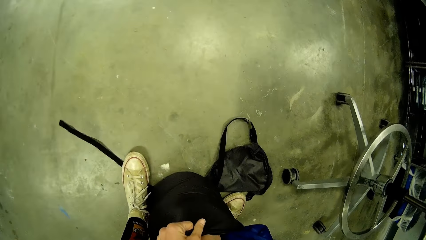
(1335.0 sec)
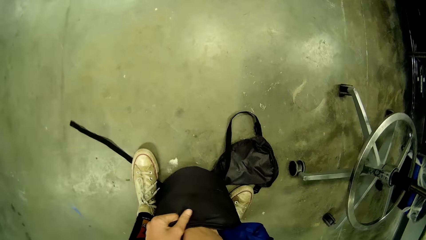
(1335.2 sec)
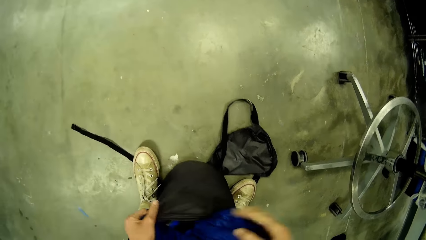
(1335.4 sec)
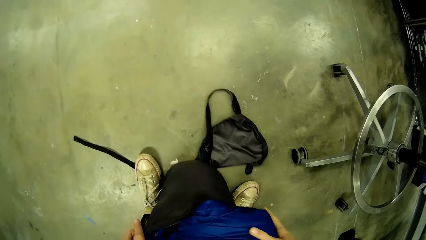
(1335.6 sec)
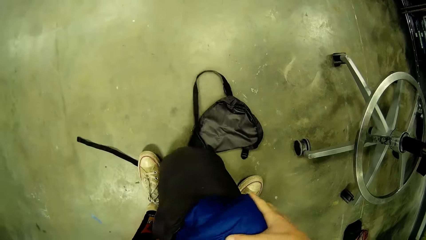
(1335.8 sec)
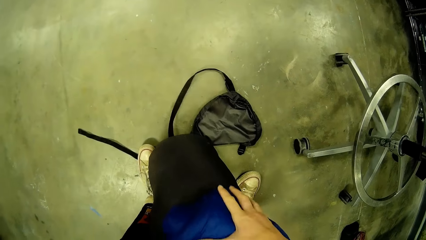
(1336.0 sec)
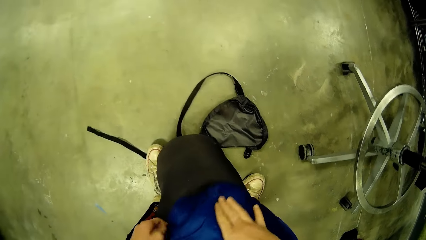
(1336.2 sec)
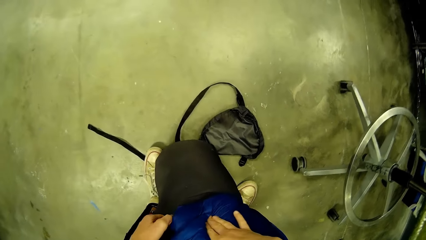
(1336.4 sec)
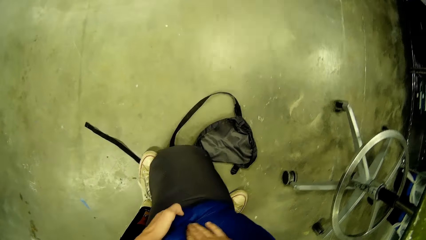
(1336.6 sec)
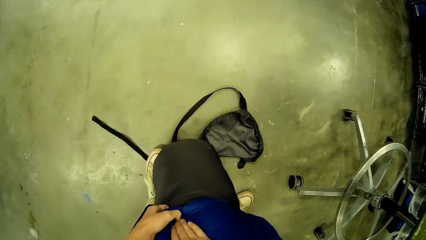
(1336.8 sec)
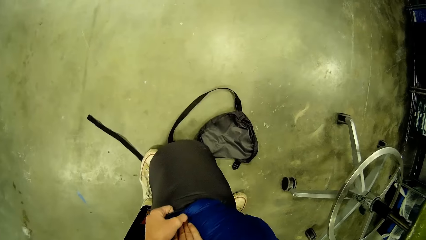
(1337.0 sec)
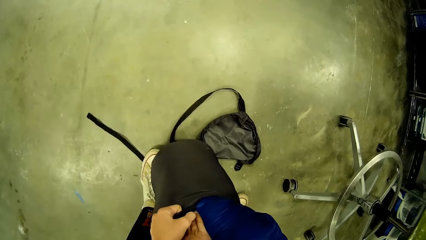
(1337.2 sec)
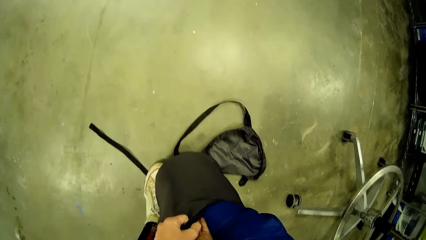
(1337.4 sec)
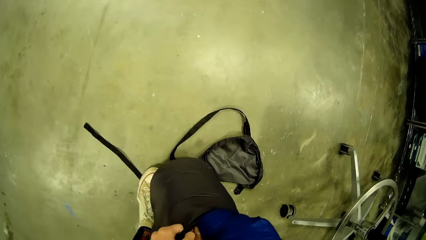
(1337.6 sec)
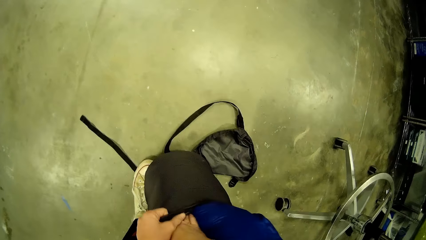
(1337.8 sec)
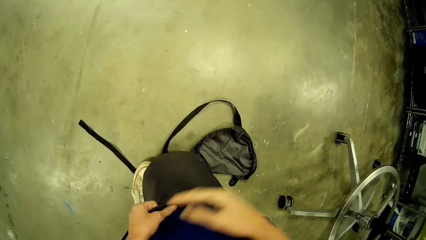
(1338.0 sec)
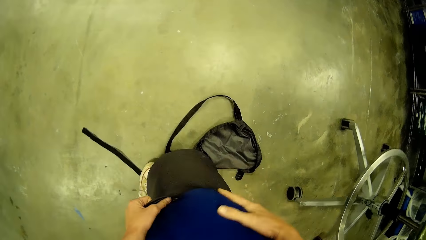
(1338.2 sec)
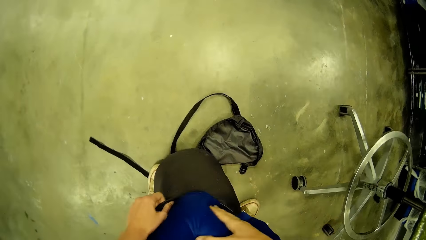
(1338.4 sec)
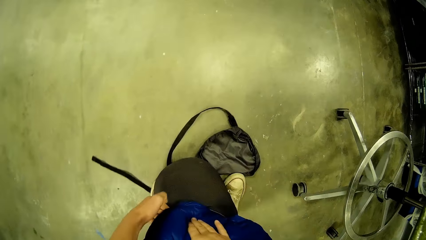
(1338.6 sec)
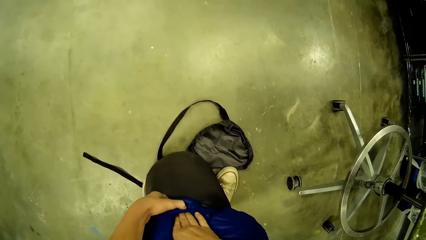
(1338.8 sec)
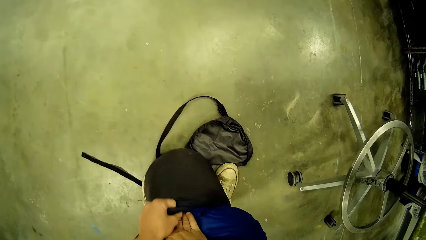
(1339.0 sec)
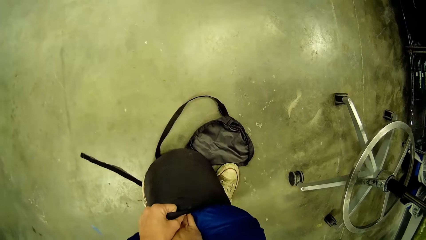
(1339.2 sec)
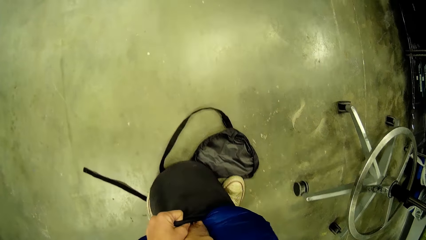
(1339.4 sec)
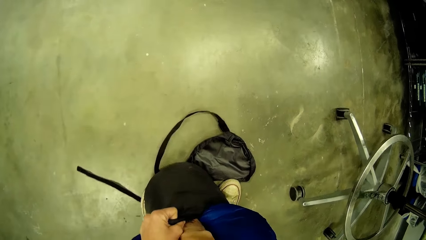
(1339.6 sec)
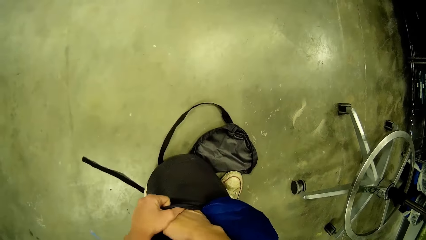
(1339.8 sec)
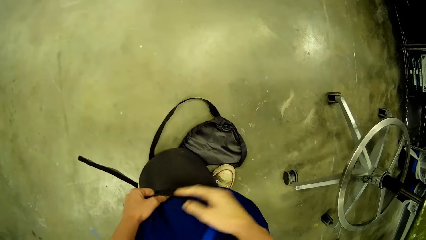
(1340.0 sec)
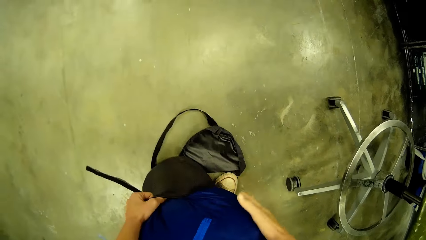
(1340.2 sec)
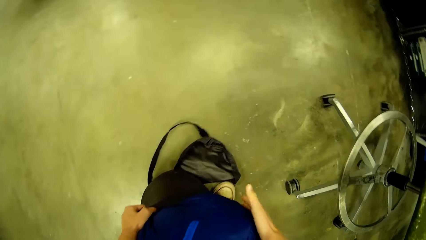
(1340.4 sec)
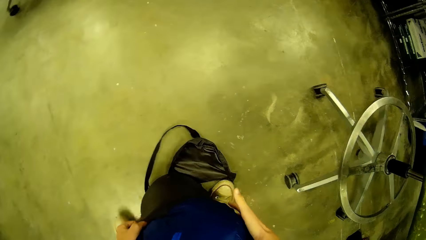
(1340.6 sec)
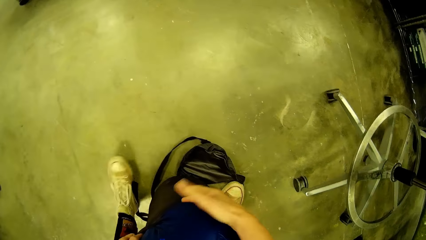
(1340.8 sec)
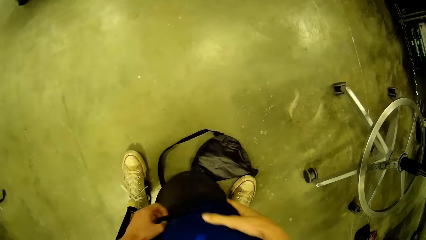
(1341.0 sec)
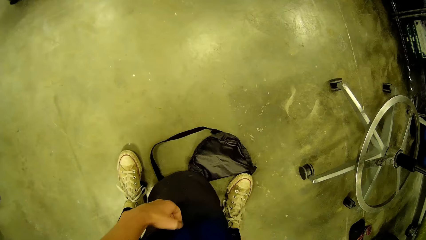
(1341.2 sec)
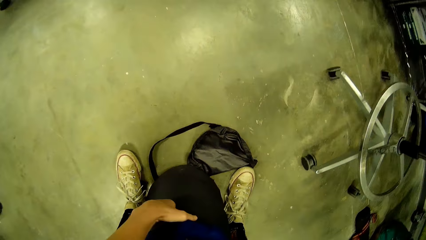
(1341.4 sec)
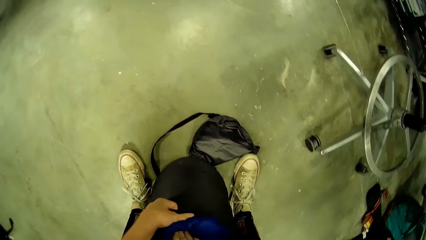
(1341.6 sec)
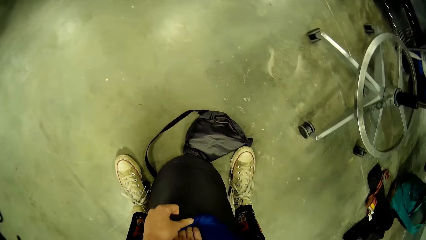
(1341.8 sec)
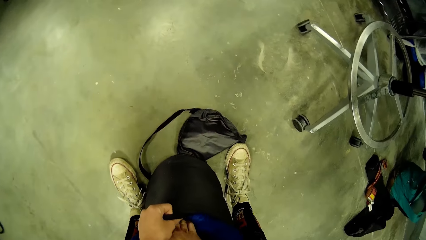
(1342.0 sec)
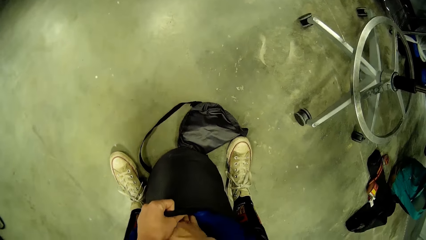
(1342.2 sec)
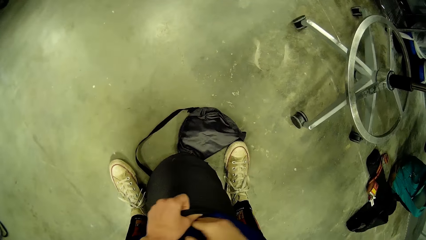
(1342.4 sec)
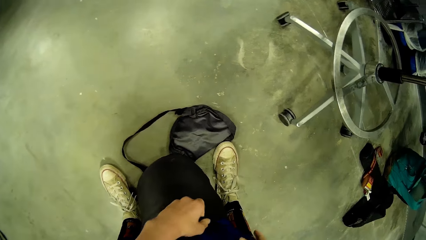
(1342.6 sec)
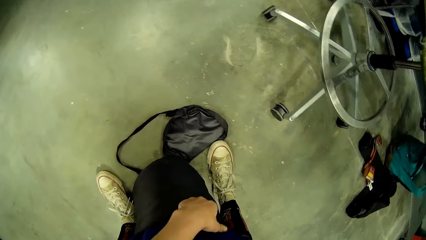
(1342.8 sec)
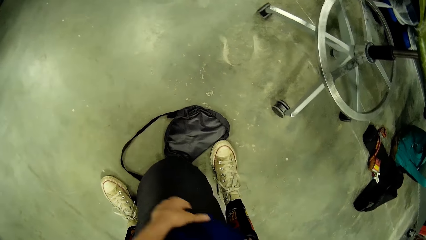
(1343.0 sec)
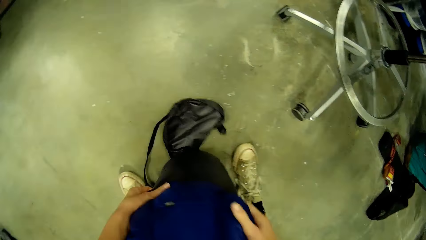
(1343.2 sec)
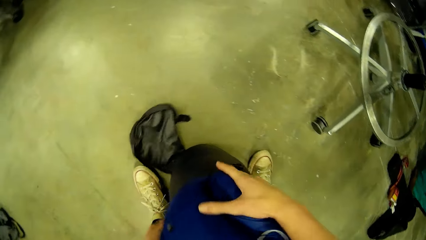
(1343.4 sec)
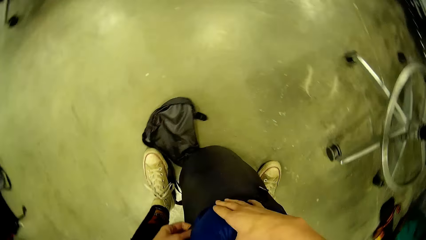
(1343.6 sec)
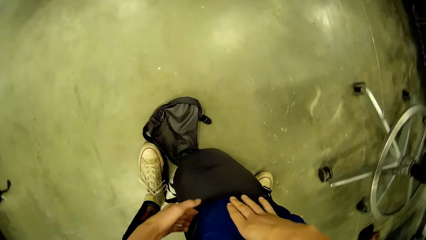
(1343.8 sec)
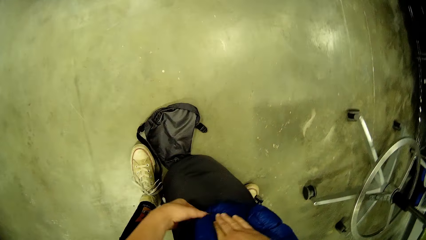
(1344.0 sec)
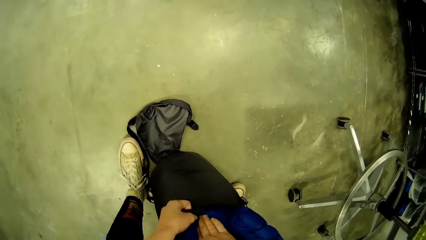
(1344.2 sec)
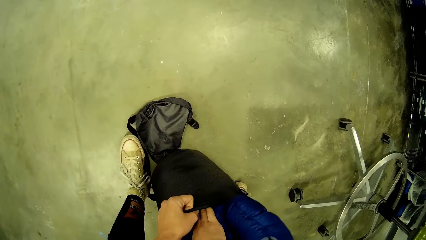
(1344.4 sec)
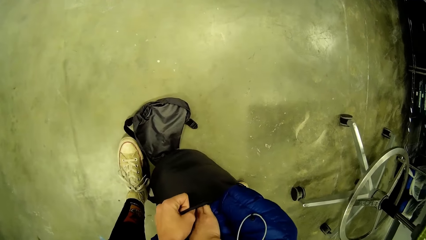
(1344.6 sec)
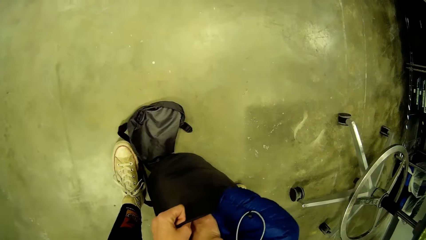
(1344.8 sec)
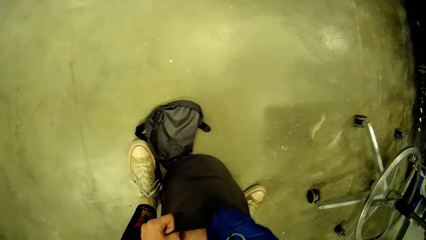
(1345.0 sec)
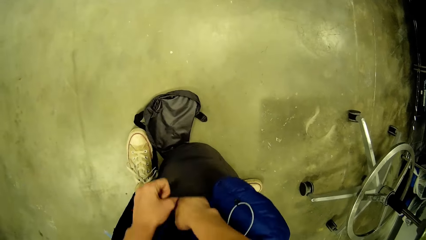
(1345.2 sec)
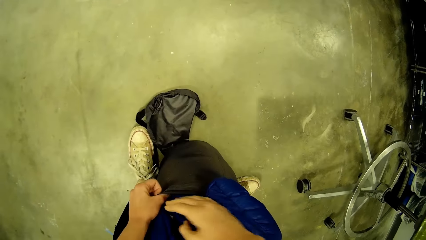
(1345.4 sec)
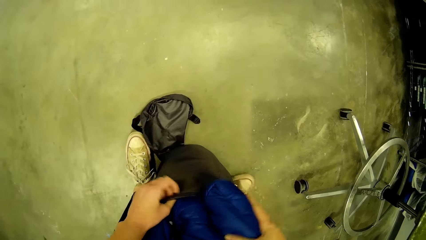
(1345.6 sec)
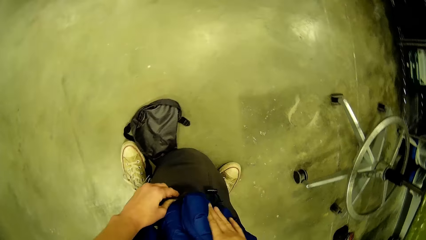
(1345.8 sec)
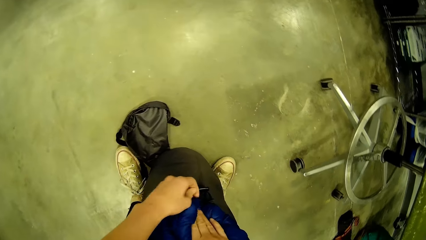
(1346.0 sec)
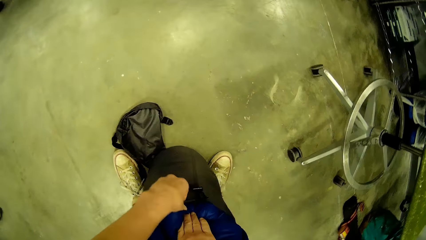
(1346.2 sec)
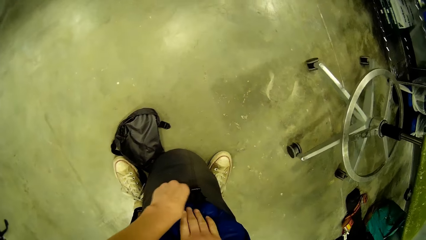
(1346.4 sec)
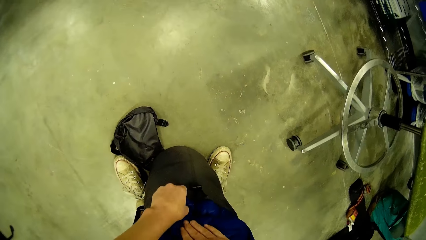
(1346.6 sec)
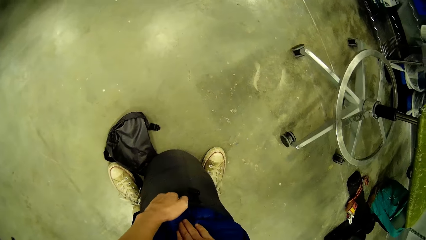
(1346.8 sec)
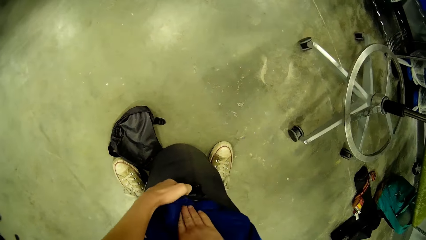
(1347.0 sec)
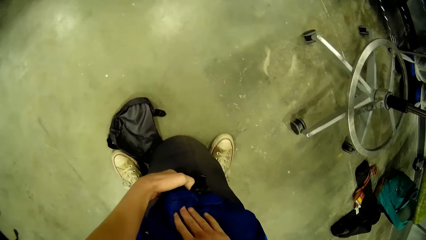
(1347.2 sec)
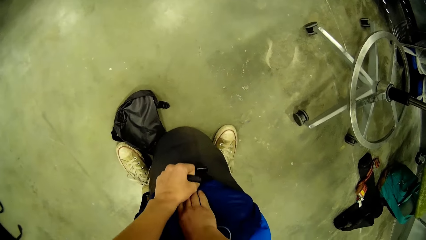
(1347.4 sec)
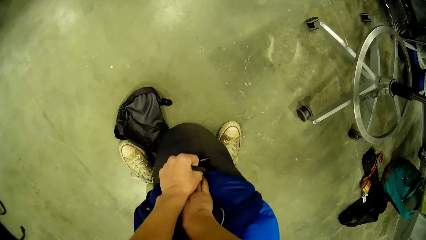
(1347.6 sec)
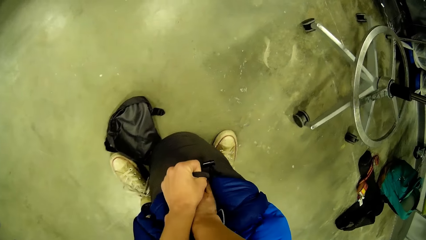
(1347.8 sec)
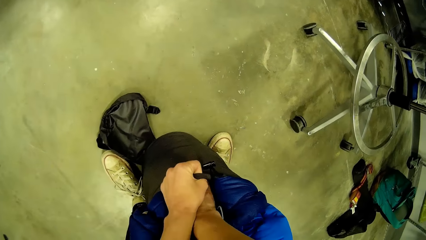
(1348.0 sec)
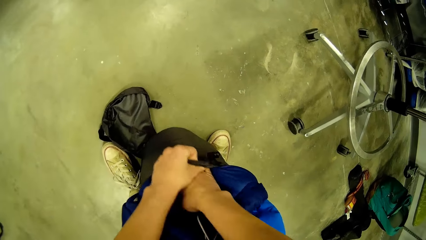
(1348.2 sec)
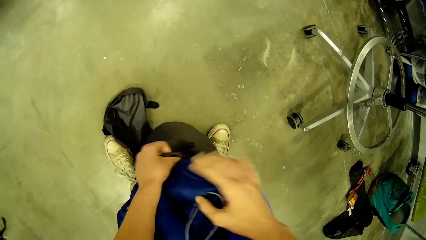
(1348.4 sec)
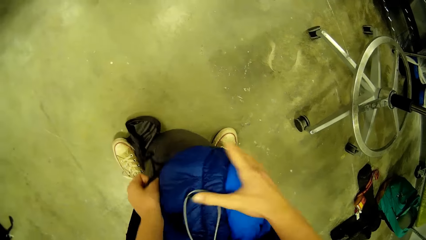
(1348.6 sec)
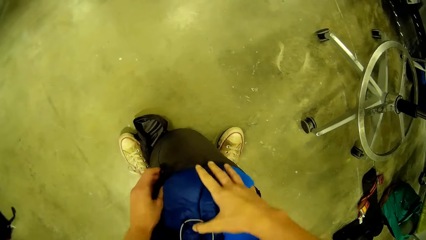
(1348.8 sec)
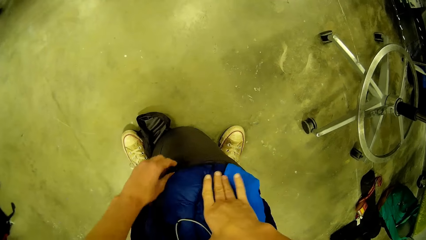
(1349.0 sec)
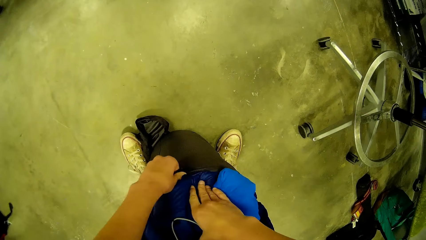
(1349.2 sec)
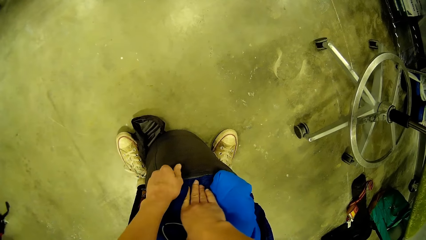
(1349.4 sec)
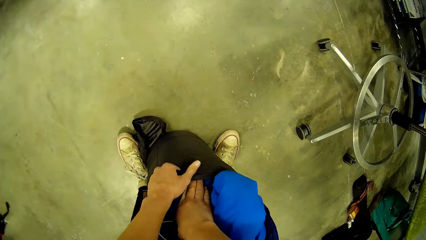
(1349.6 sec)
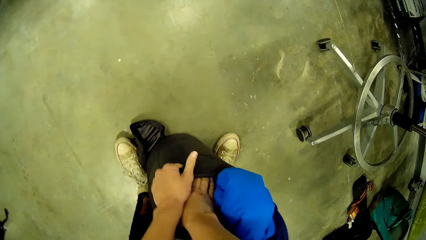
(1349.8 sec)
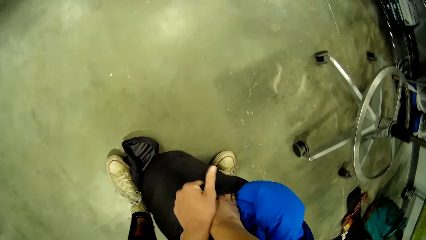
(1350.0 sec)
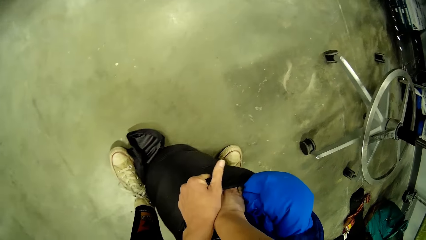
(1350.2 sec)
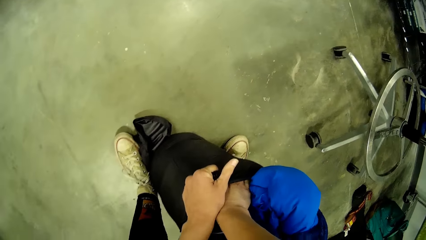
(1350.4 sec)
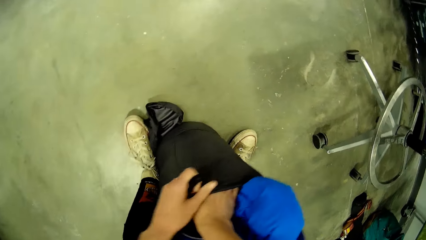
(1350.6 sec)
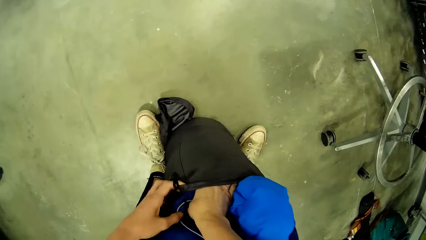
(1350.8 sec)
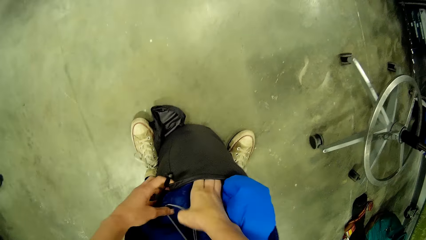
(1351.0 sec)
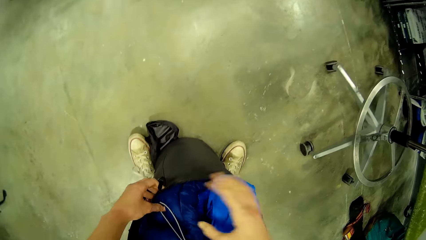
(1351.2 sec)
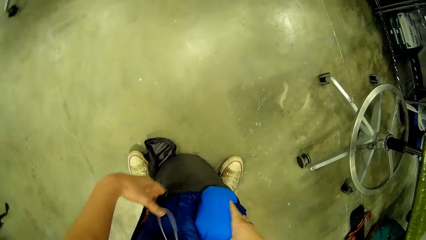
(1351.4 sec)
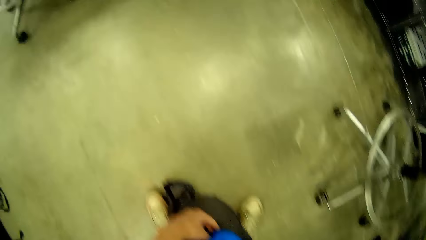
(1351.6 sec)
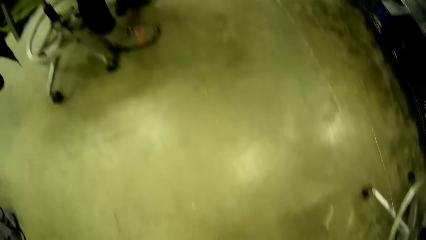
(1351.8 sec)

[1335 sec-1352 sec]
The camera wearer fits the duvet into the bag. She turns the bag to its side. She puts the winter jacket inside the bag in her hand. She turns the bag to its side again. She puts the winter jacket inside the bag in her hand again.
